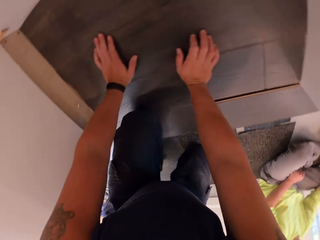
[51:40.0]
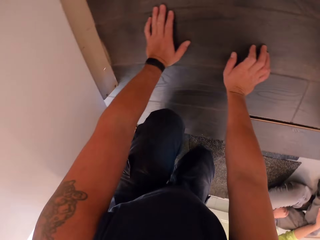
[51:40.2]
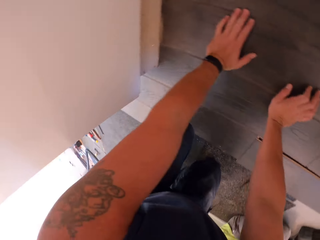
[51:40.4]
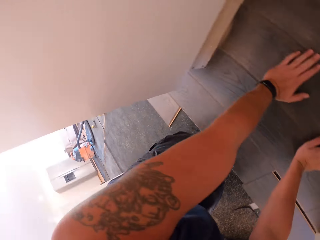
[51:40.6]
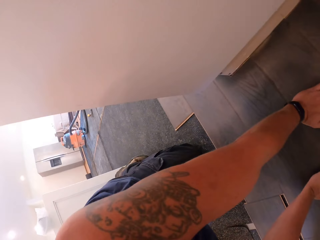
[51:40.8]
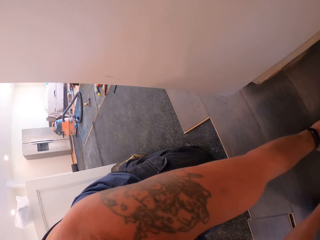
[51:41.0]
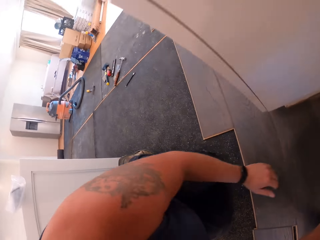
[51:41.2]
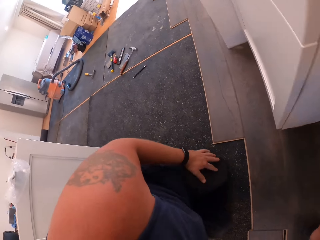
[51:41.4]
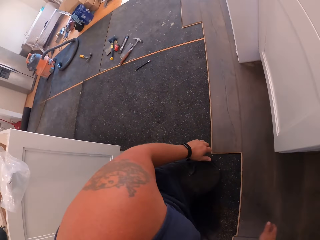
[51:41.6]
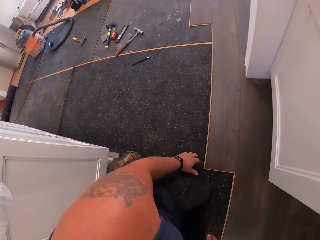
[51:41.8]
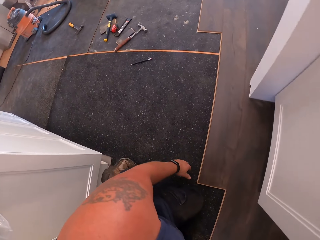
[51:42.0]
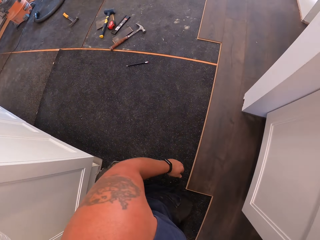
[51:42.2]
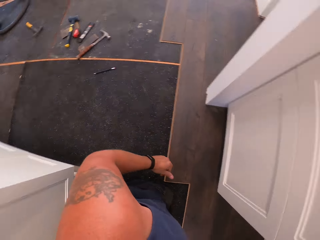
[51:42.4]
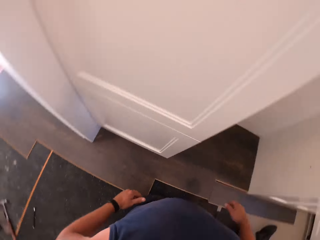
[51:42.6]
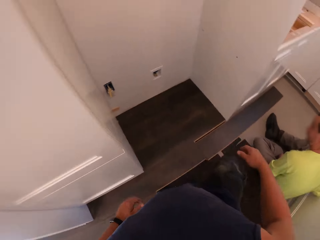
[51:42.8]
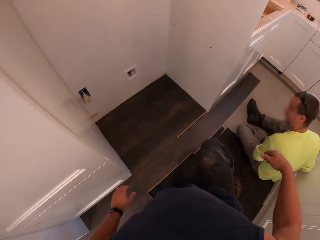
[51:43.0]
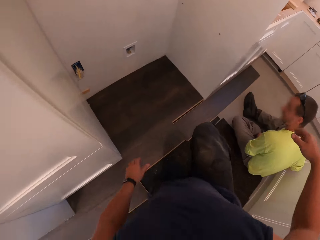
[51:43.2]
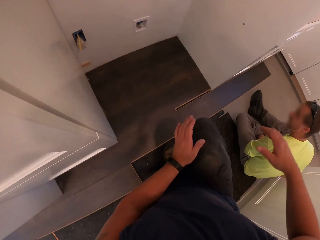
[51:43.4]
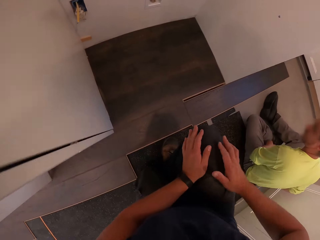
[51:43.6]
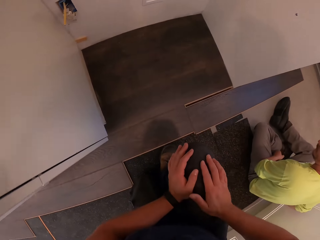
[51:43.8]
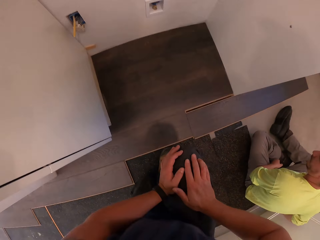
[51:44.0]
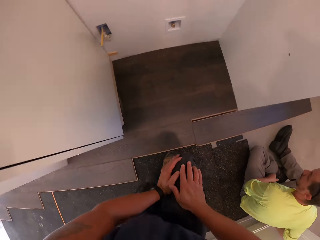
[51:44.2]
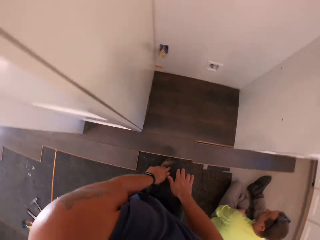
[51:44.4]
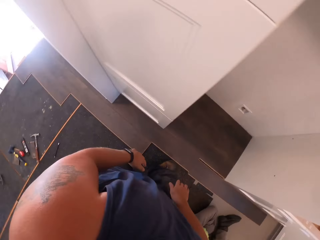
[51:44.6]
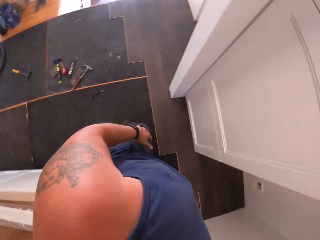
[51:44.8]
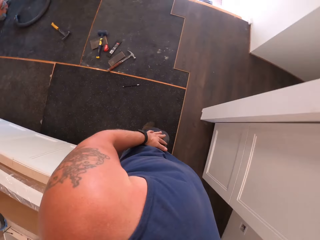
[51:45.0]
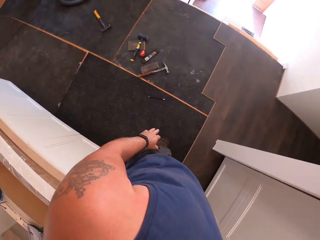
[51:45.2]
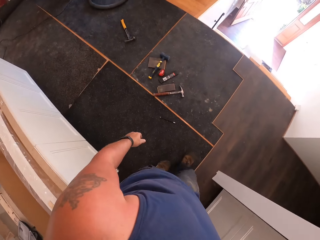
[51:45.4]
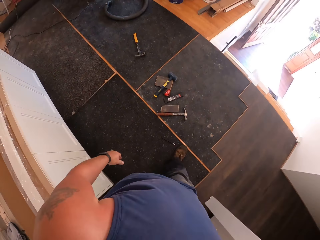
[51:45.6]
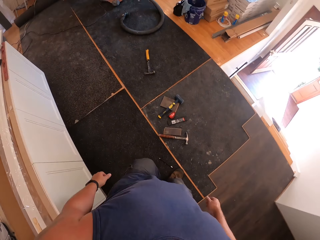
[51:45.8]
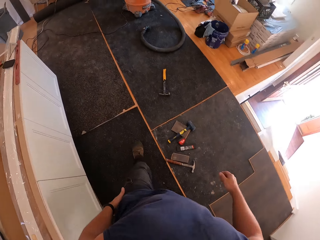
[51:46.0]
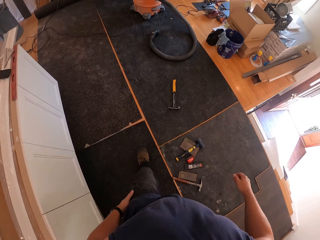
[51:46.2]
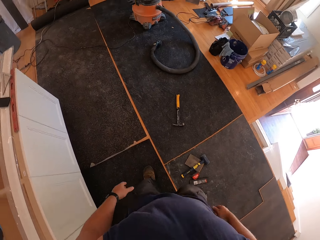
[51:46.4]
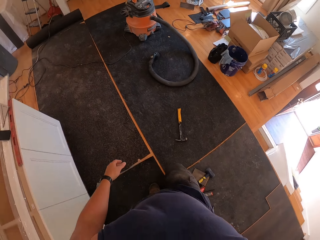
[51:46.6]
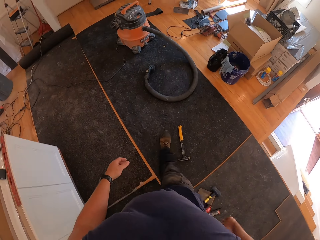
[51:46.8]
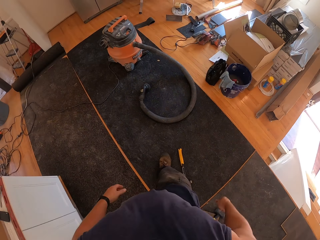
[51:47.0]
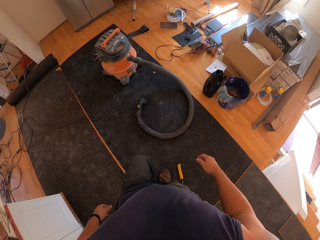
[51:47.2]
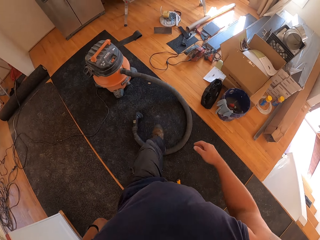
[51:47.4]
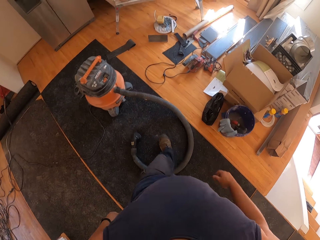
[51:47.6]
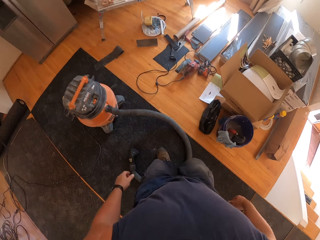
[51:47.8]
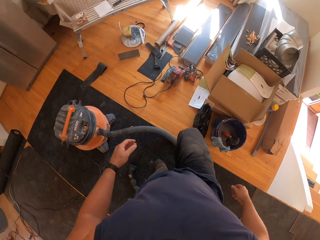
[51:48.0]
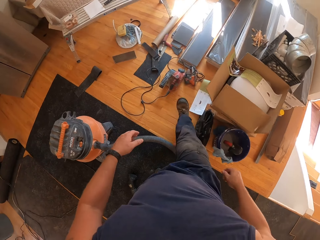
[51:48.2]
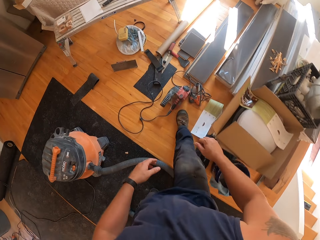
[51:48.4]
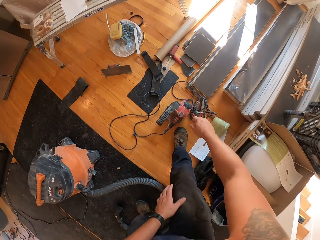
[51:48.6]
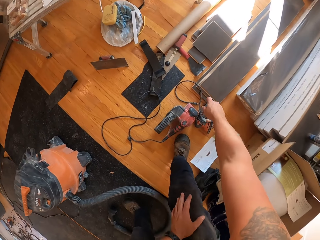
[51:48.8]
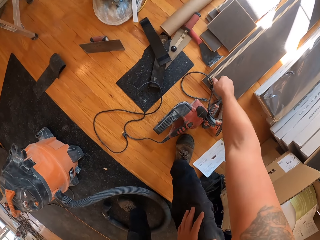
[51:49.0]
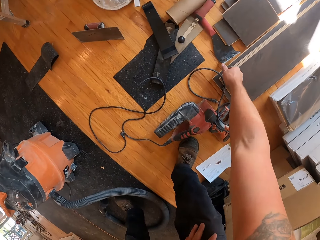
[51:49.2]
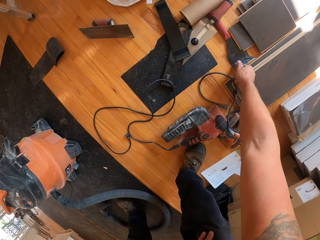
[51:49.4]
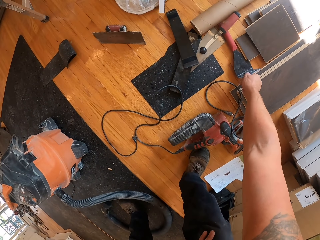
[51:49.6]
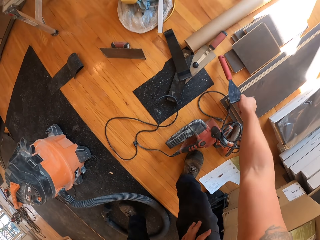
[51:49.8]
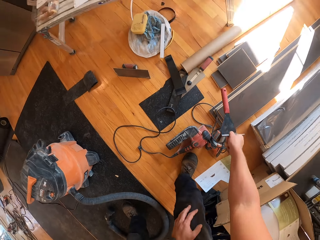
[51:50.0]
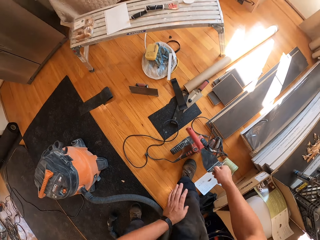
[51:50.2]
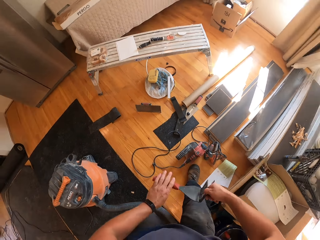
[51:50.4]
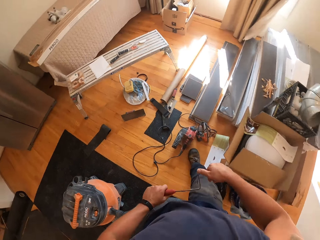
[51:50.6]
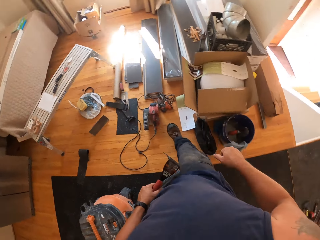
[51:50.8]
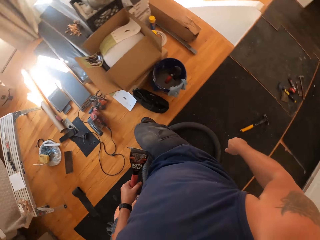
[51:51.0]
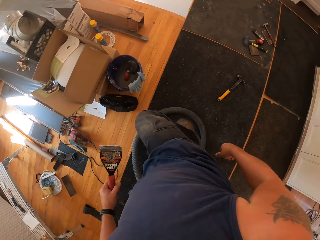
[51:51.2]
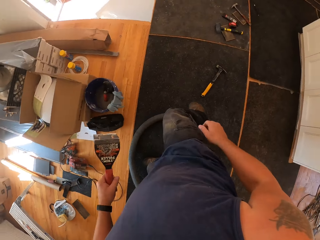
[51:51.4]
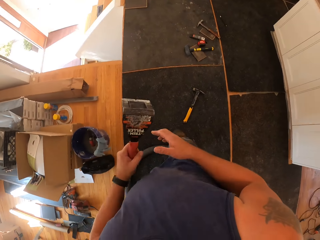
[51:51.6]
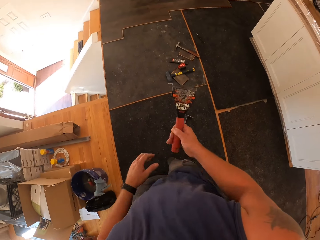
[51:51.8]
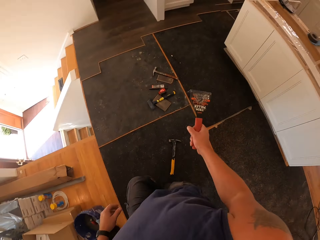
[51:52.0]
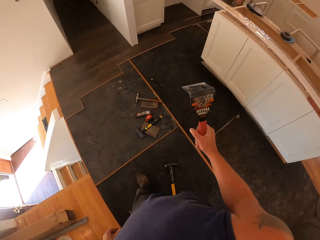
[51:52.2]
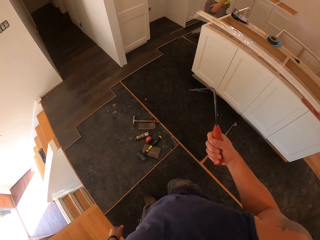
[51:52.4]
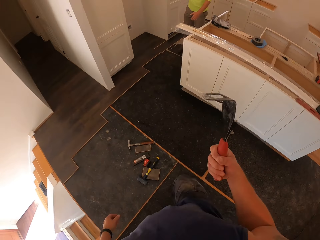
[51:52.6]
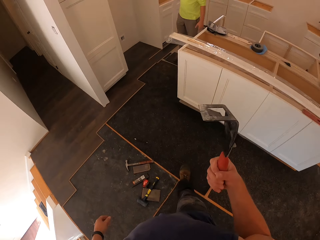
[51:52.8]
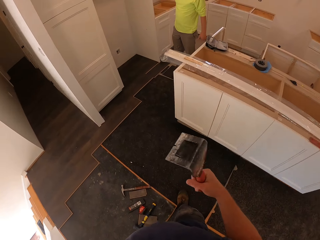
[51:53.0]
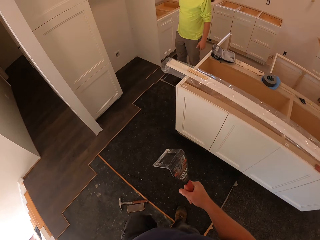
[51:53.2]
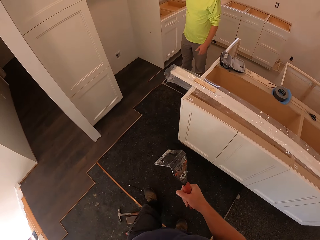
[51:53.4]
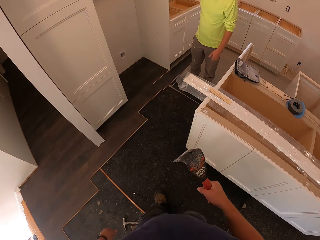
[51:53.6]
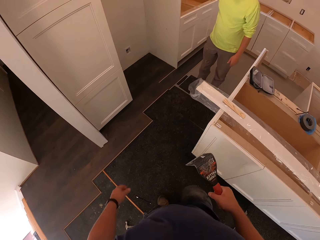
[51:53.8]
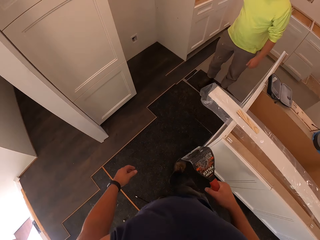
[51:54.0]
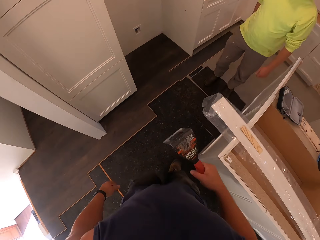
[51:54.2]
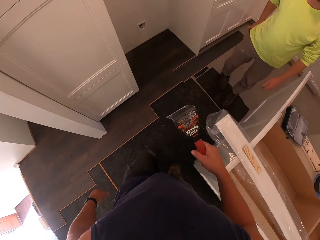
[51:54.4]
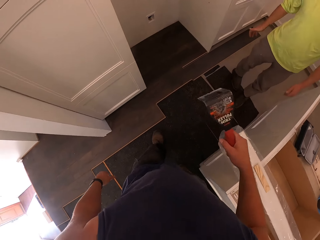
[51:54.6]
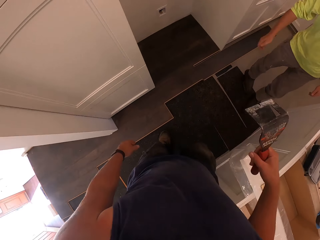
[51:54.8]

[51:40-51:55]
The camera wearer crawls backwards, looks around, kneels down, and stands up. He walks in the room. He bends down. He picks up a trim puller on the floor with his right hand. He stands up. He holds something. He walks in the room. He passes an object to the right hand. He walks towards the person.

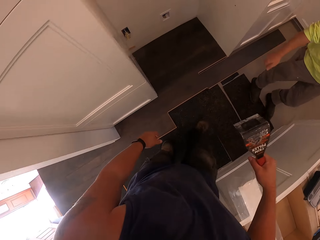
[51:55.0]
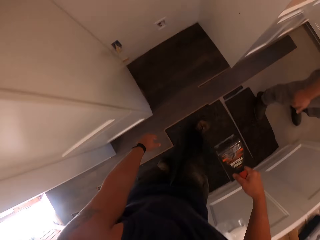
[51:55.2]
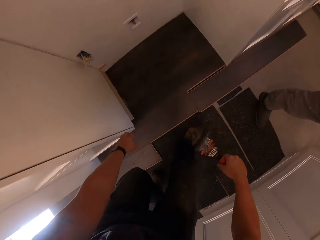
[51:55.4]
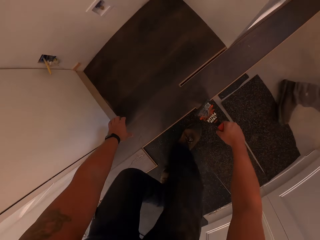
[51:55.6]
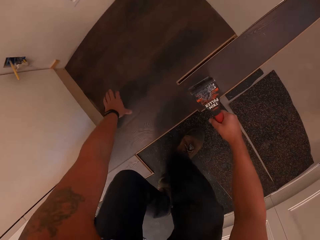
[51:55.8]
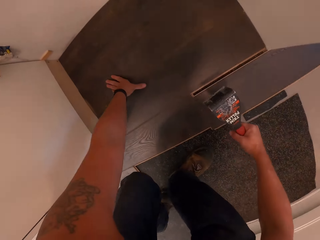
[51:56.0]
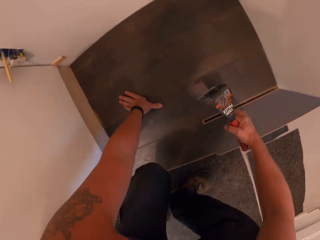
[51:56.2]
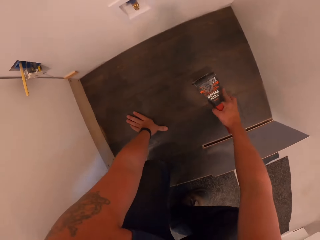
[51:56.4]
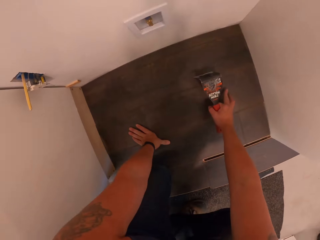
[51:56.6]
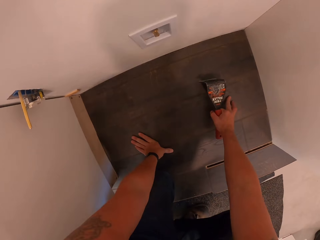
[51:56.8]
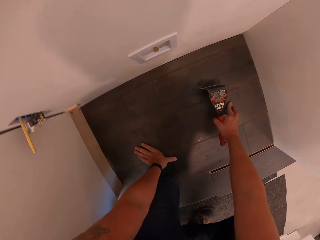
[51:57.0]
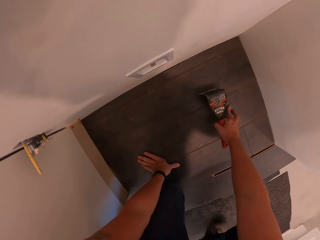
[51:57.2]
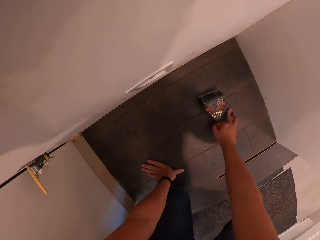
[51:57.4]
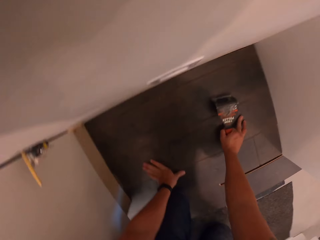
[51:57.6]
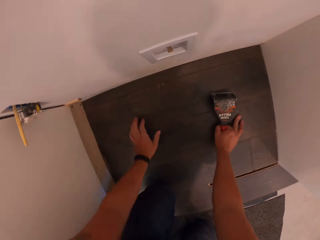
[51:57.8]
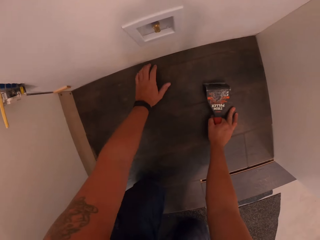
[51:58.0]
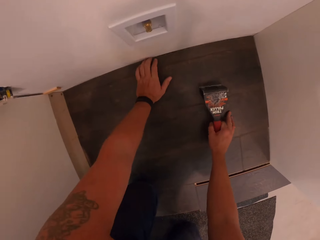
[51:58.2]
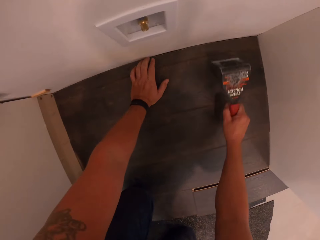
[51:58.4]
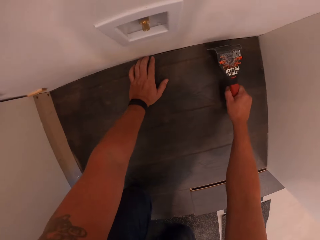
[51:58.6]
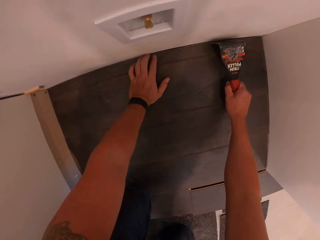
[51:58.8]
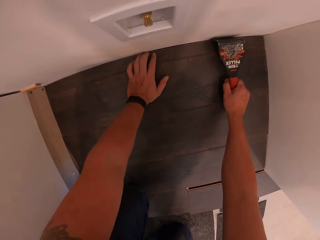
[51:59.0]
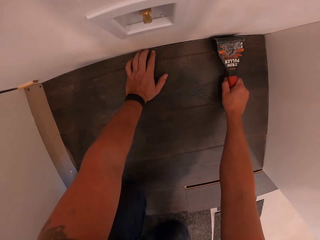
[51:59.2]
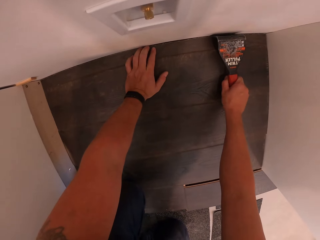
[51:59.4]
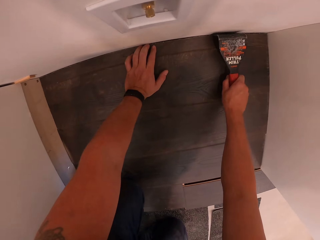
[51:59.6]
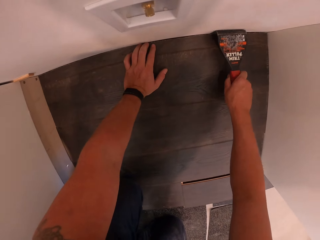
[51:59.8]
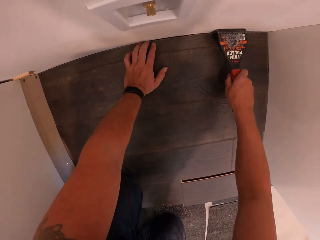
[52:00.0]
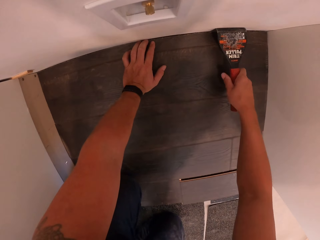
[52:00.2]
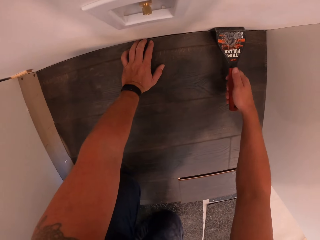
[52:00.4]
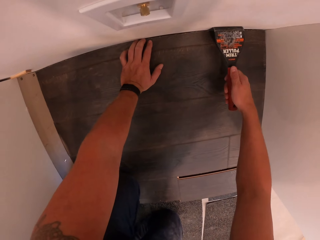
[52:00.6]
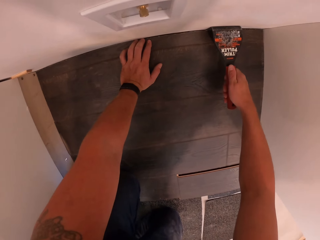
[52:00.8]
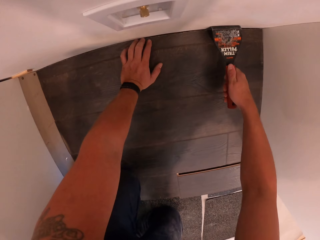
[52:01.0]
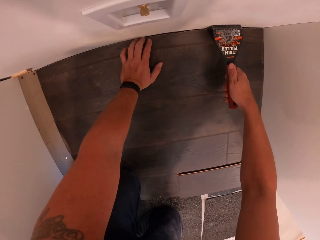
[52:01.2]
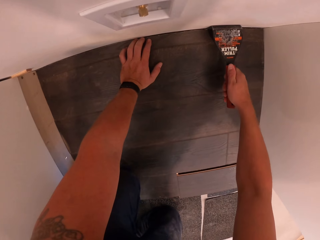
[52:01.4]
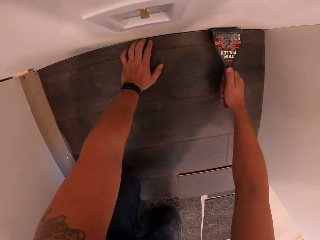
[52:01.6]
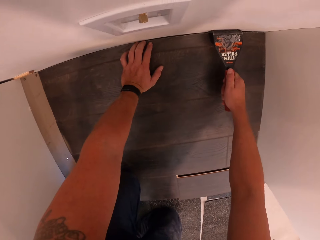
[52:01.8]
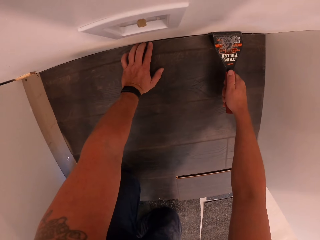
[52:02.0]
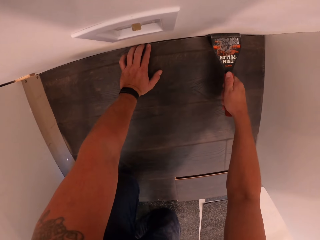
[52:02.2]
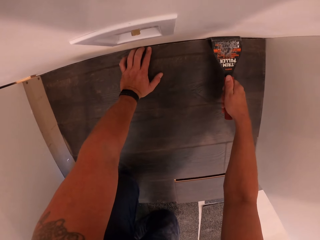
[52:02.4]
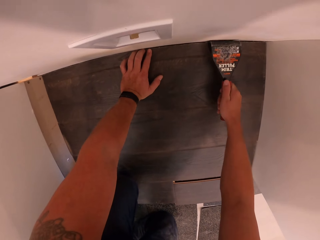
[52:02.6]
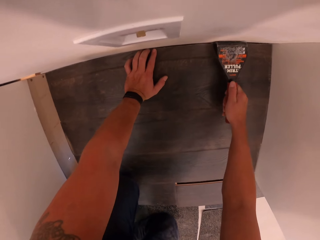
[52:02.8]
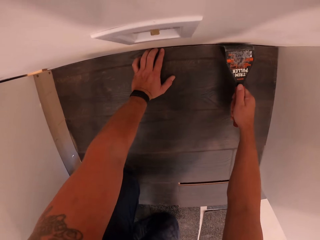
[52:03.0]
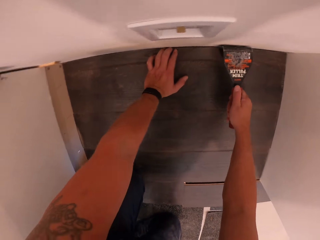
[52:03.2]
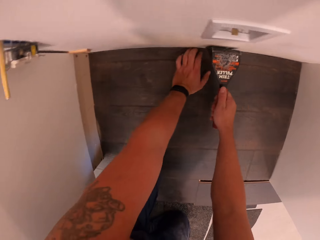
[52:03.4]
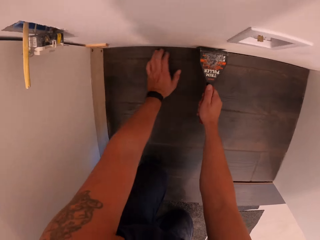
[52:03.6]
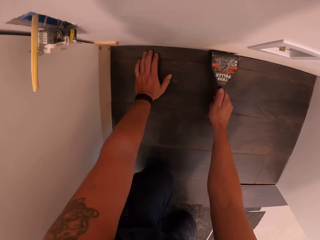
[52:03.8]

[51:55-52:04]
The camera wearer bends down and crawls towards the wall. He adjusts the plywood fixed on the ground with the trim puller on his right hand. He puts something. He puts something between the timber and the wall.
